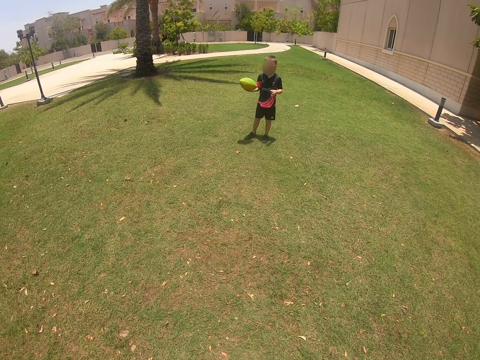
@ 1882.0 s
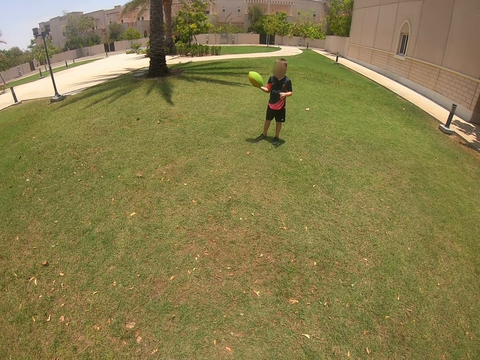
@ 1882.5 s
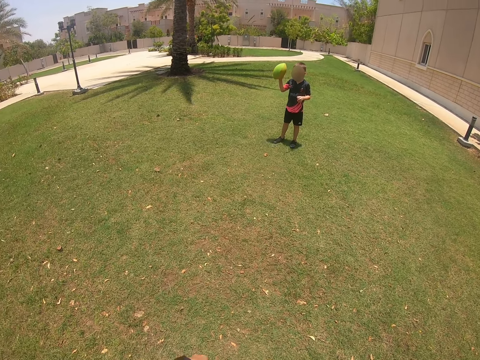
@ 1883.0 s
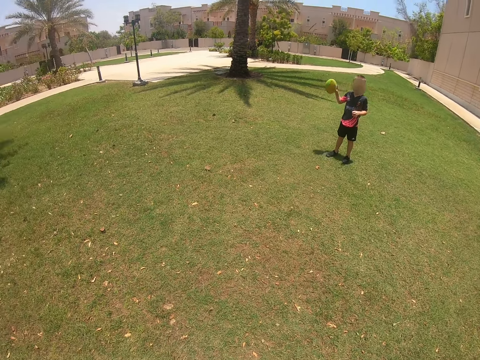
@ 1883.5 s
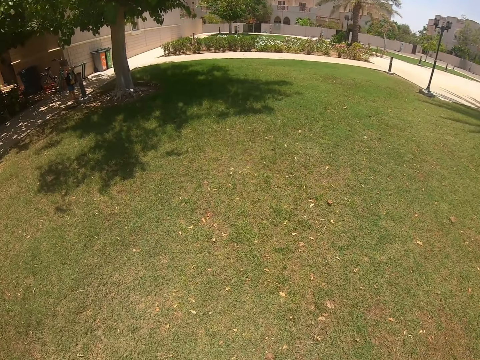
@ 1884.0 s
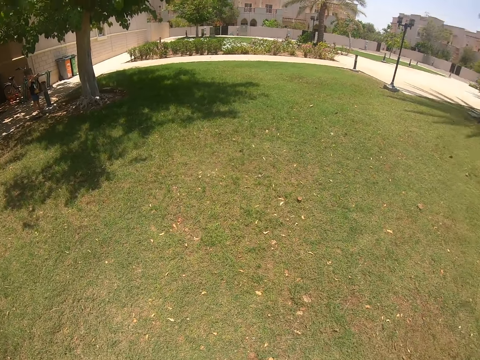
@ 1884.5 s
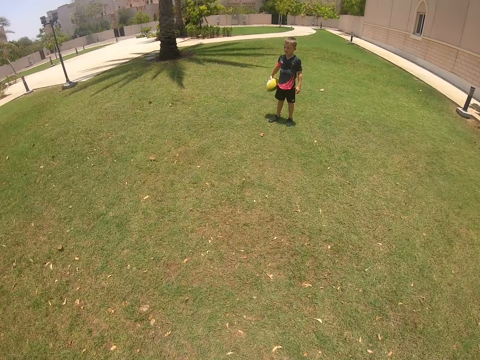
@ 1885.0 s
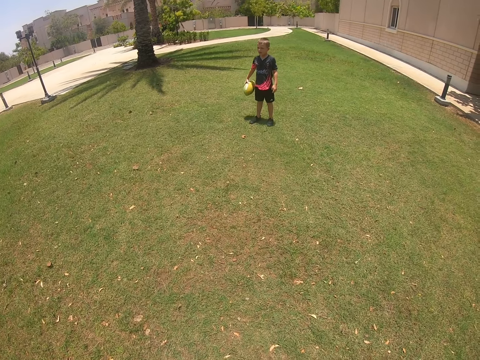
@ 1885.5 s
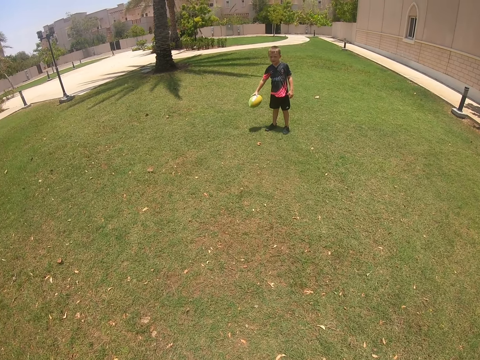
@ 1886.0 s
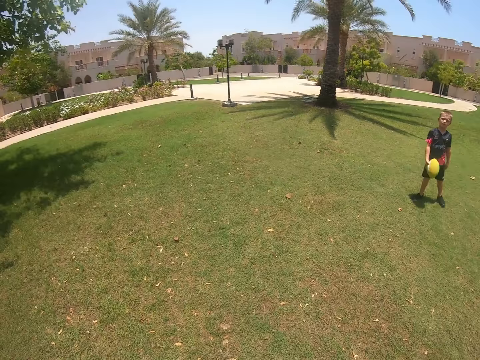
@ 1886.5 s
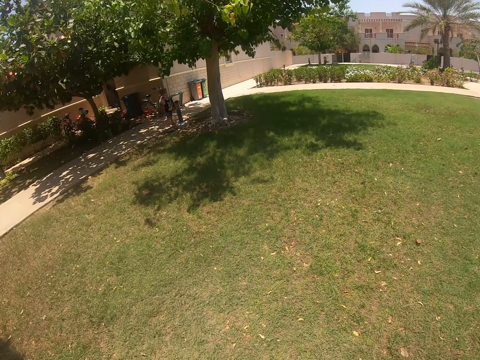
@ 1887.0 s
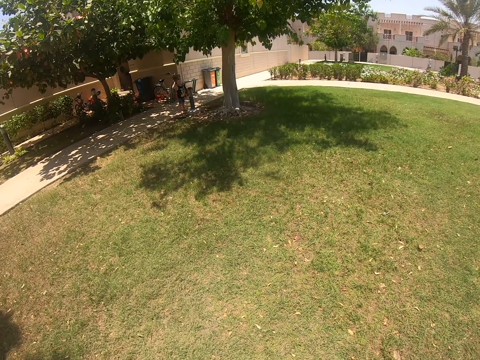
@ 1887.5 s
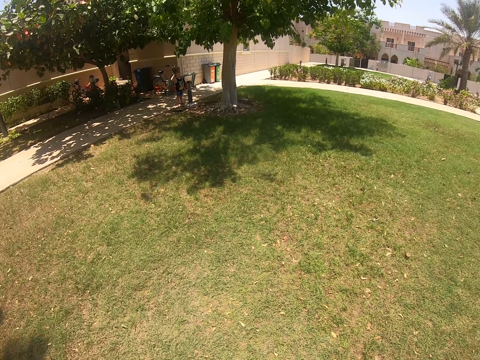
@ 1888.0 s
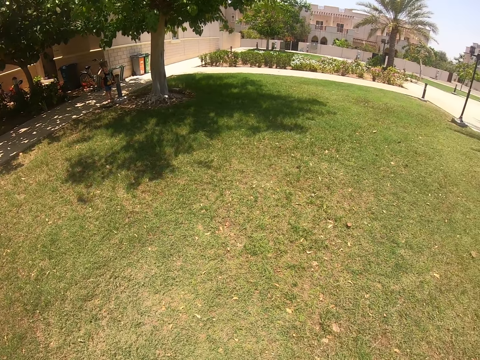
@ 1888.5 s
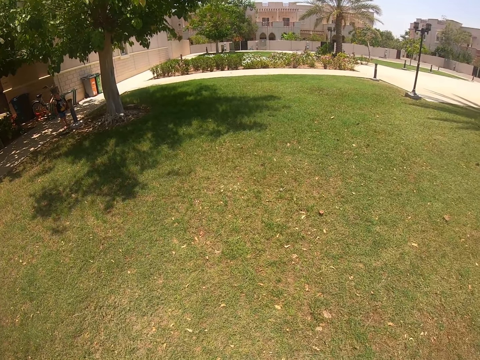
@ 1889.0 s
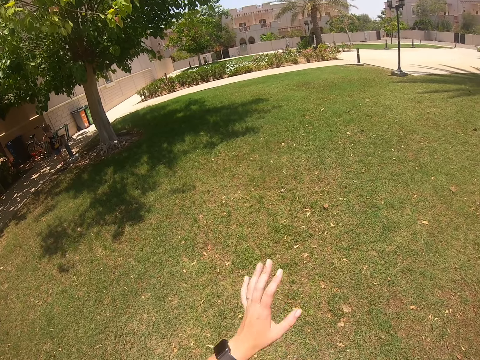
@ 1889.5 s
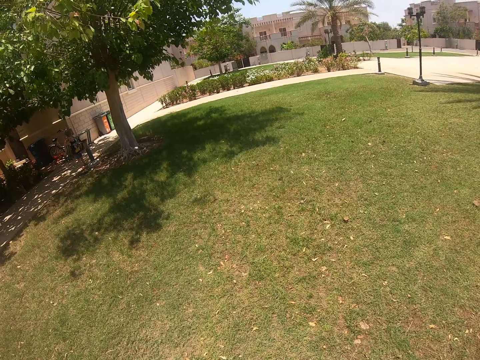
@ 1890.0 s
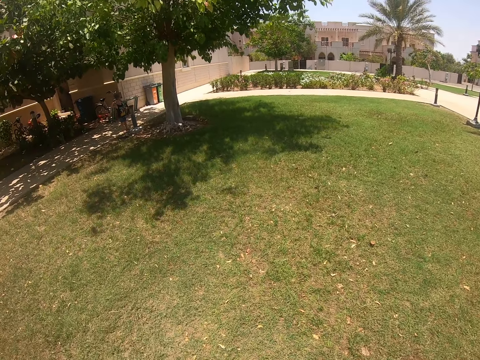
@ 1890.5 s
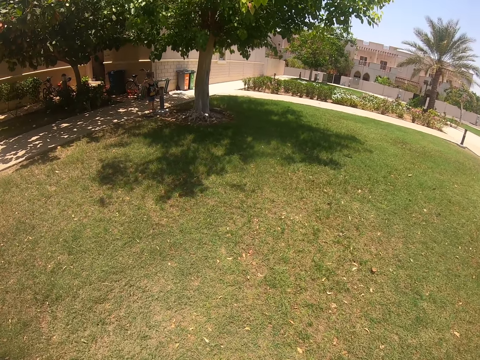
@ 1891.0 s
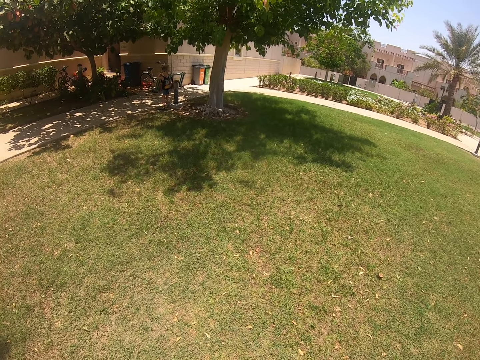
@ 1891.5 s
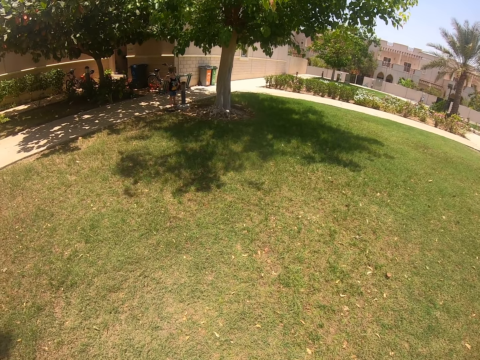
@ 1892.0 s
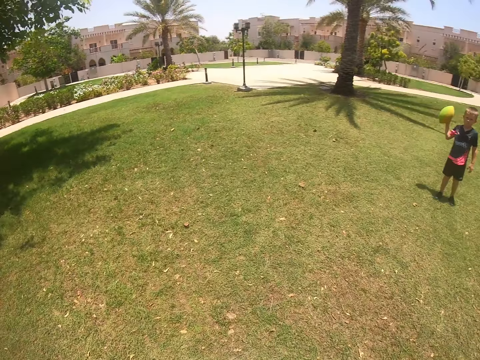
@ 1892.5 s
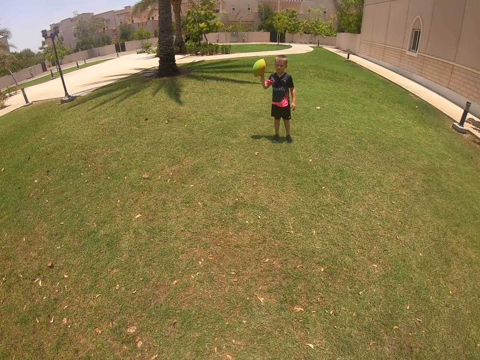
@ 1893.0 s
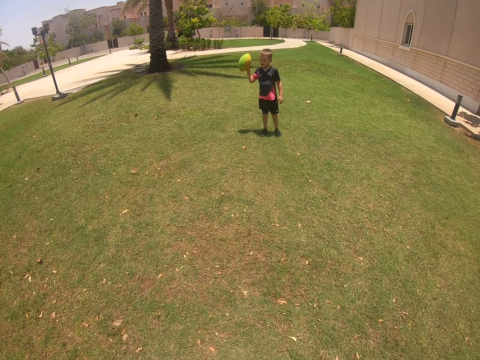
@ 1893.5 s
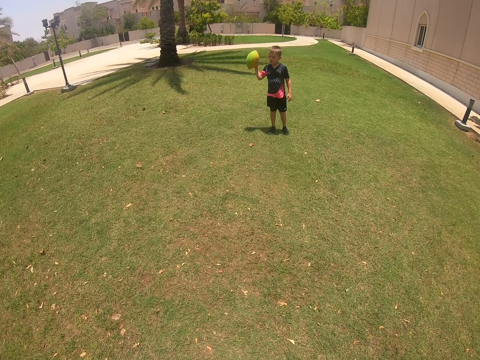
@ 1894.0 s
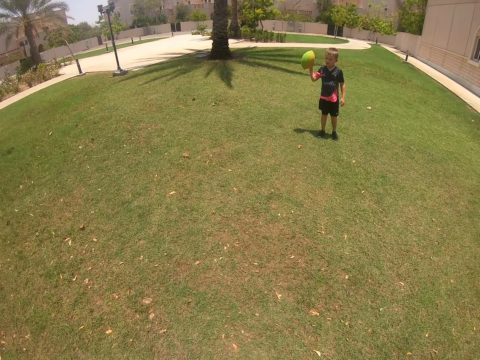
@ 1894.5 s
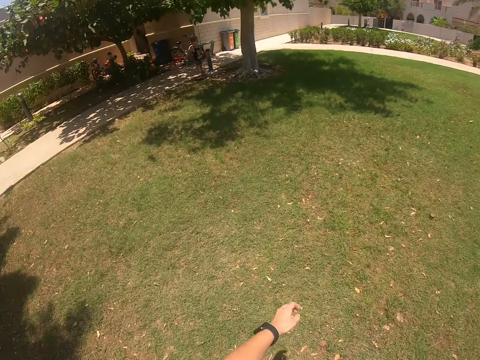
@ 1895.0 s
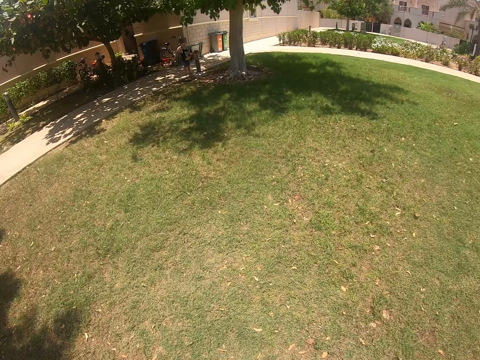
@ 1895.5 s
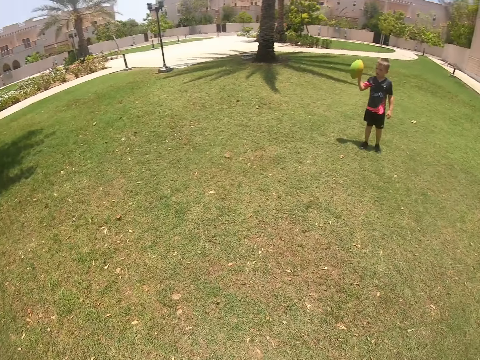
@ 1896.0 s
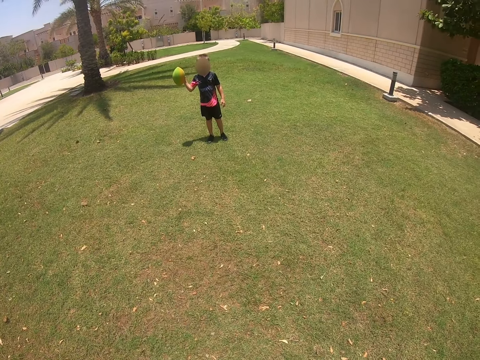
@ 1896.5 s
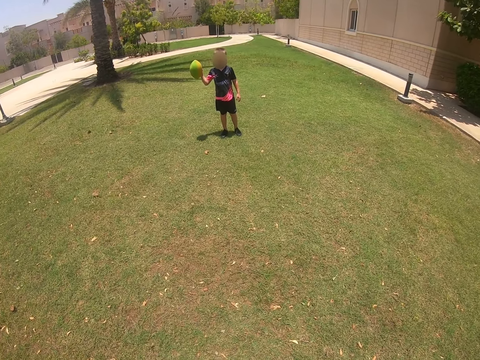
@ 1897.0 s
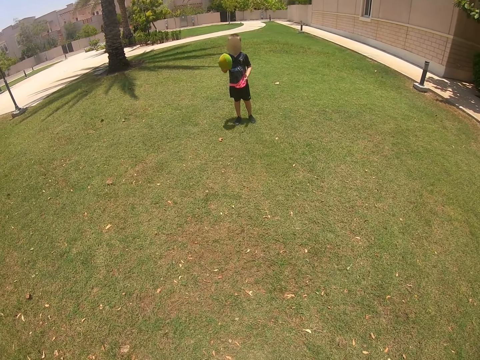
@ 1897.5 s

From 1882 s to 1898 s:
The camera wearer looks around the field. They look around the field again.

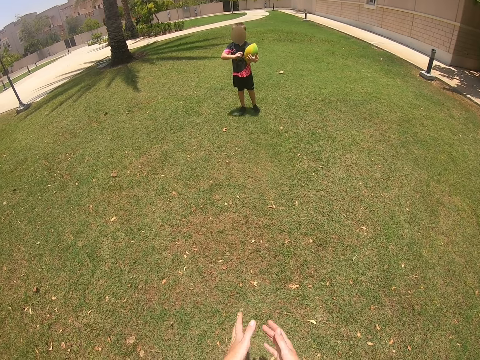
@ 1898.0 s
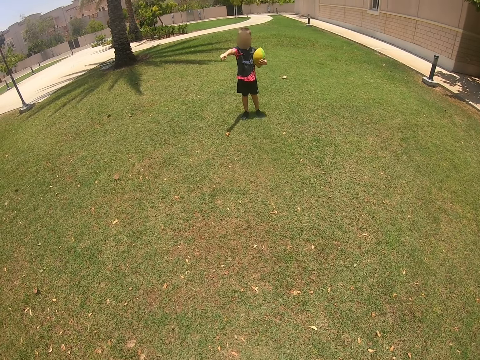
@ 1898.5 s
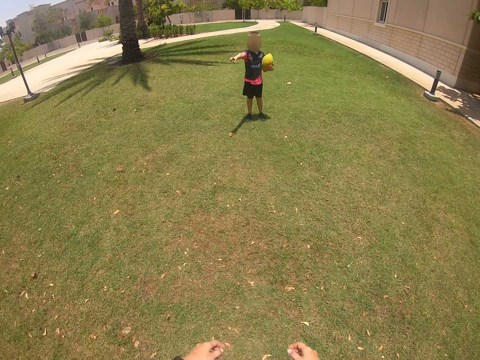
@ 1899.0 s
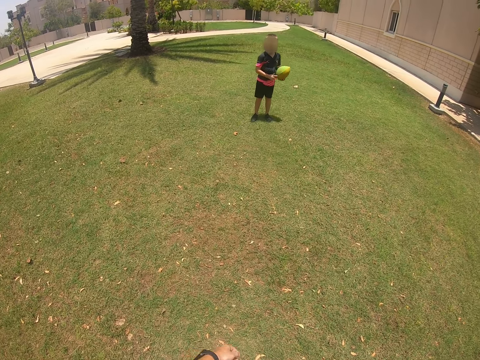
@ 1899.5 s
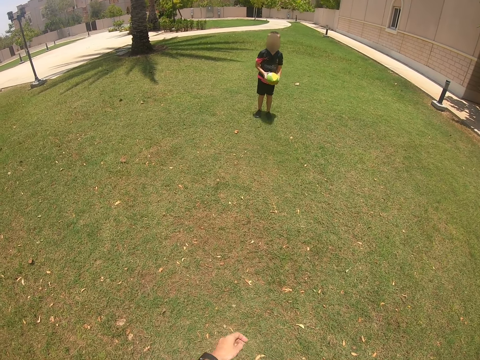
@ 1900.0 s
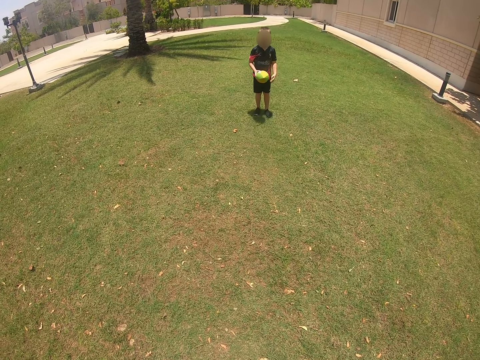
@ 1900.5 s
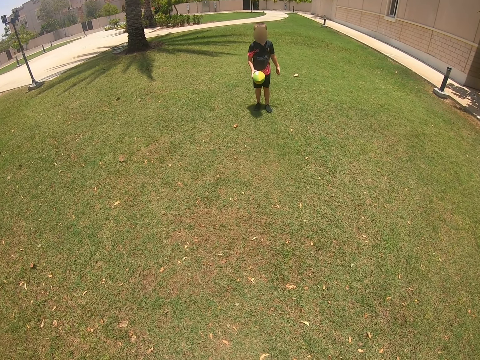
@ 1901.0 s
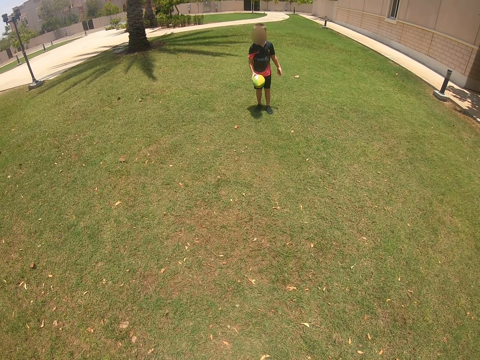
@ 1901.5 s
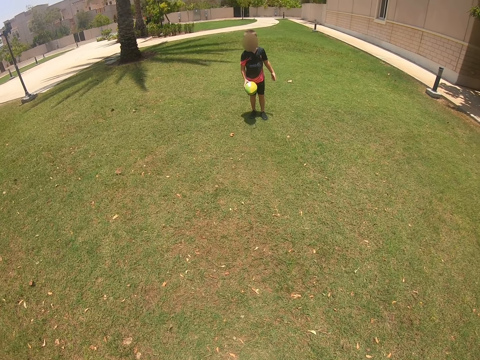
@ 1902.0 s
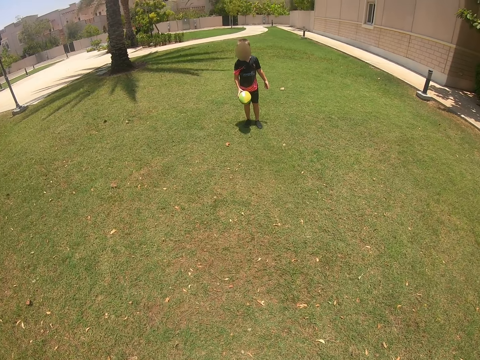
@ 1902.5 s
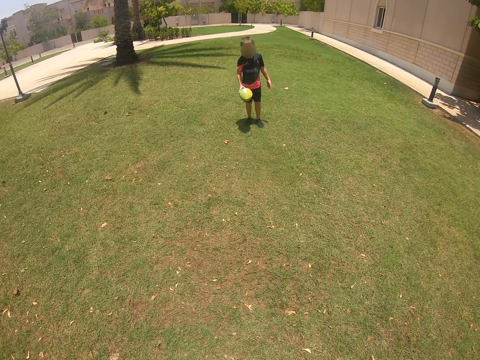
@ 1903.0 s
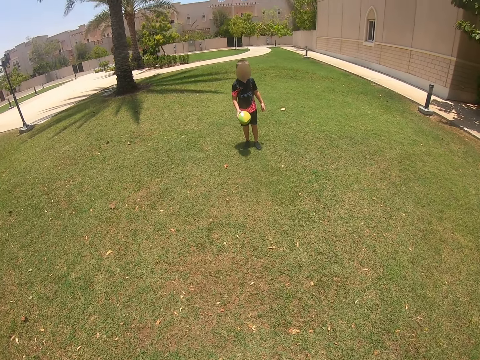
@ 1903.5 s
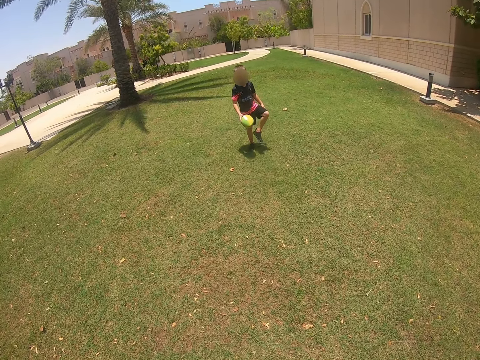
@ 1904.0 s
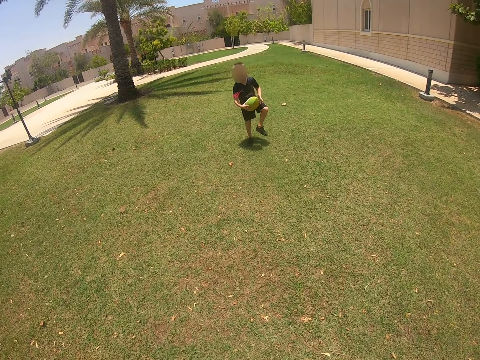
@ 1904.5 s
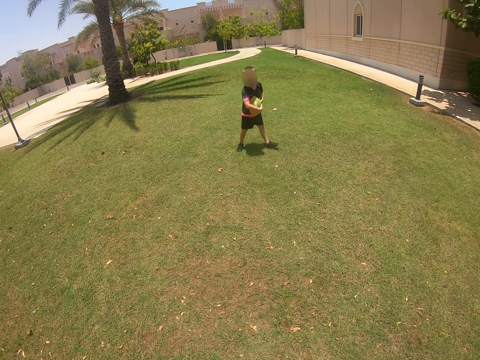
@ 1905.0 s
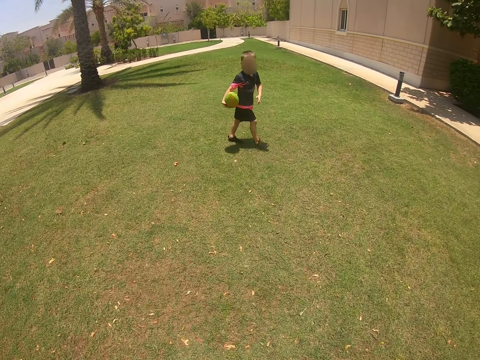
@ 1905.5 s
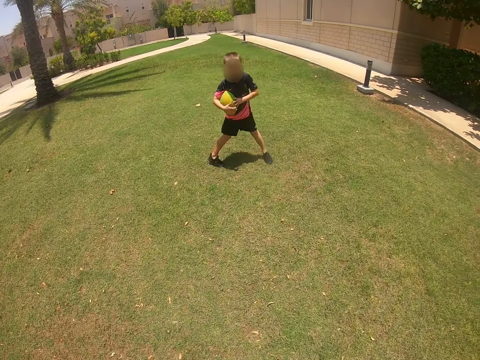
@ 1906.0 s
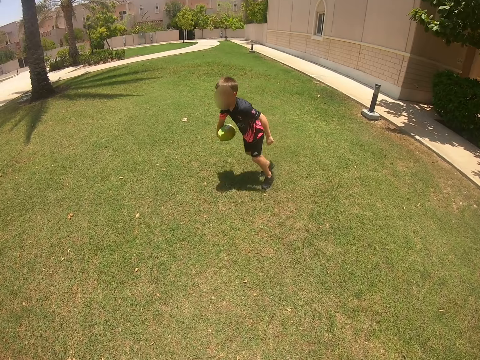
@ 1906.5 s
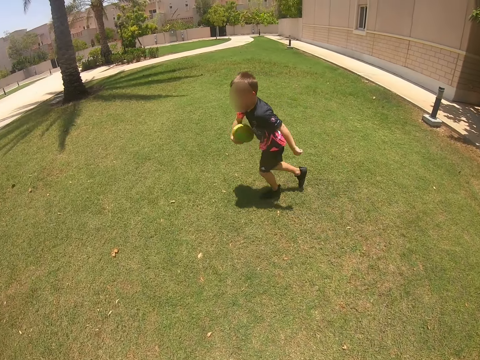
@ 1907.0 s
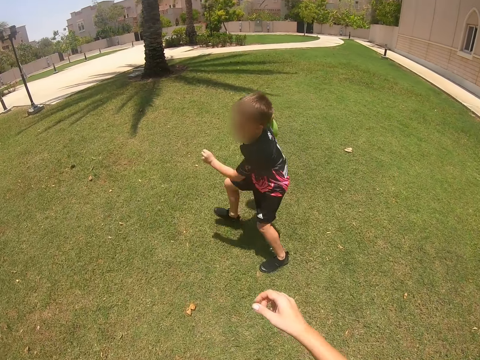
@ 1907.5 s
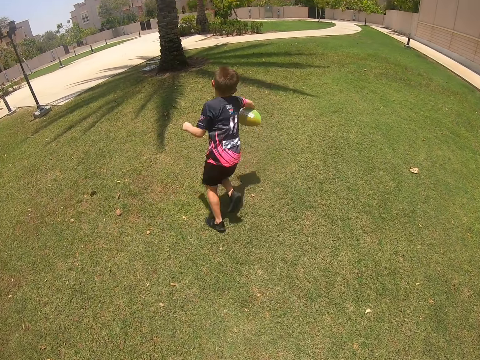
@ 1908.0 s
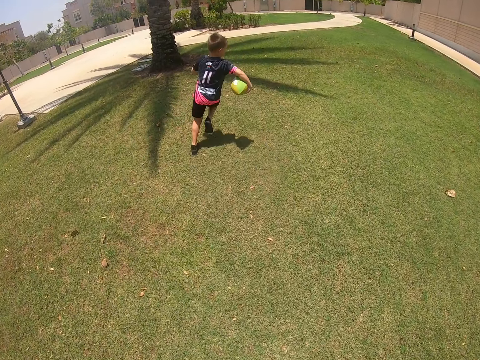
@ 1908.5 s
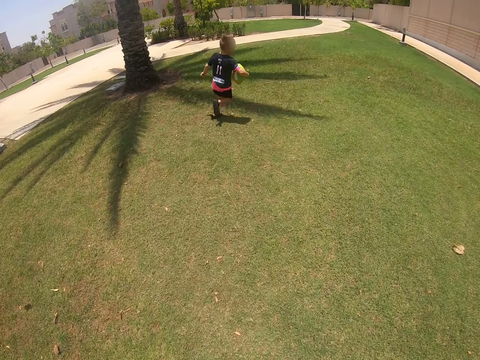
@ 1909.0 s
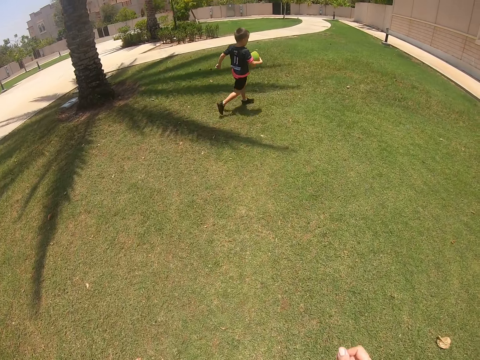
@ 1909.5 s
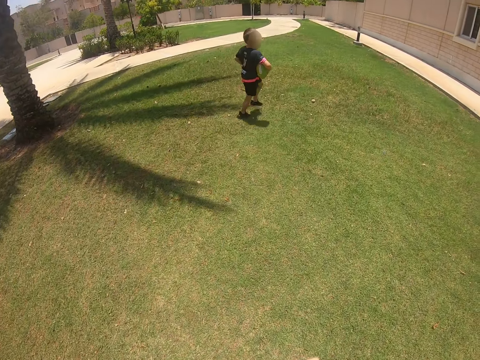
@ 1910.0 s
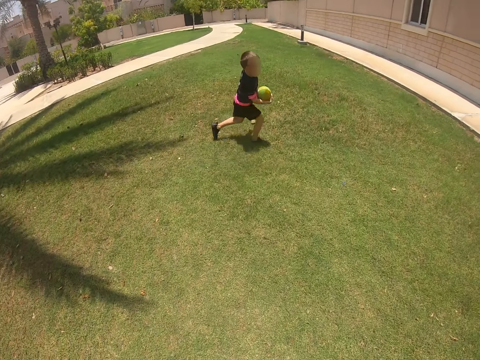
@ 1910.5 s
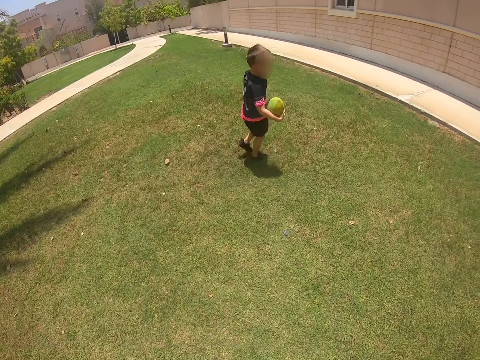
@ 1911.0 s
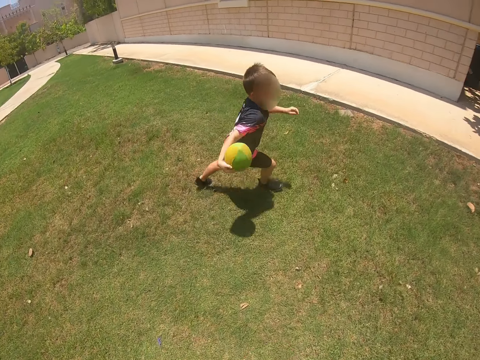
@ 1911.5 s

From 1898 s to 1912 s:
A kid looks at the camera wearer. The camera wearer looks at the kid. A boy walks. The camera wearer walks around. The boy runs on the ground. The camera wearer walks and runs after the boy.
